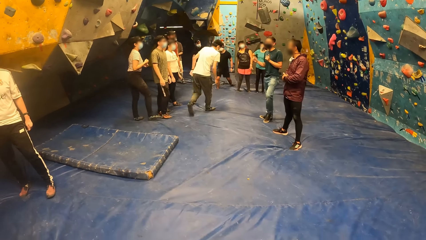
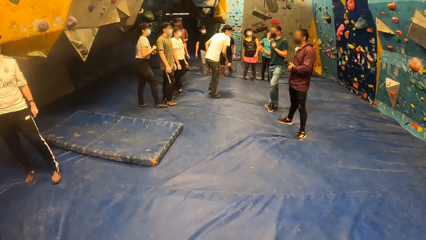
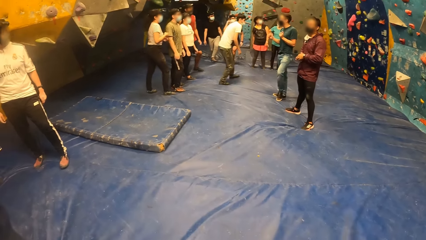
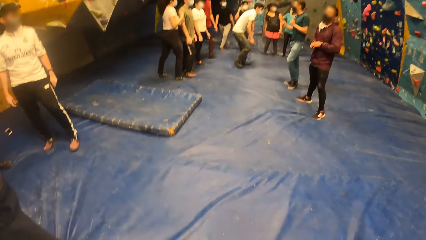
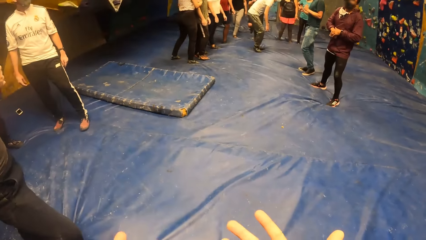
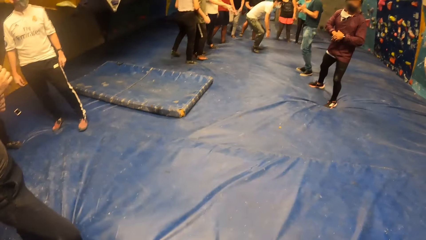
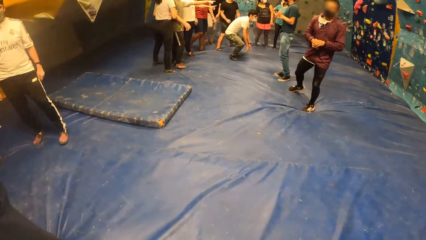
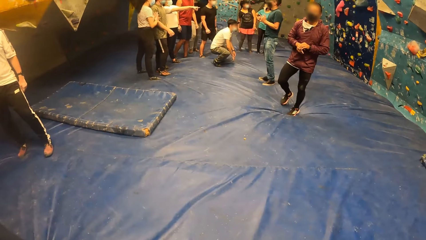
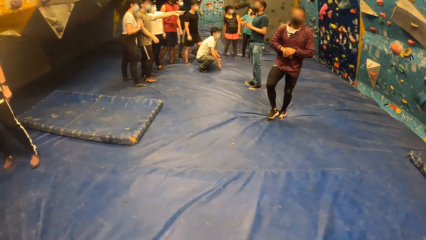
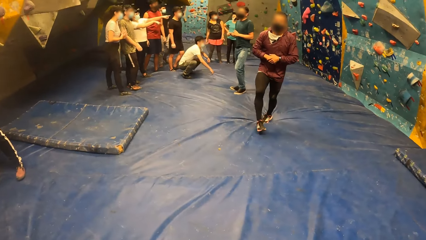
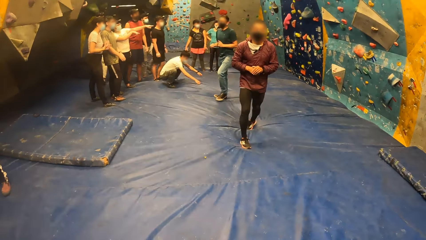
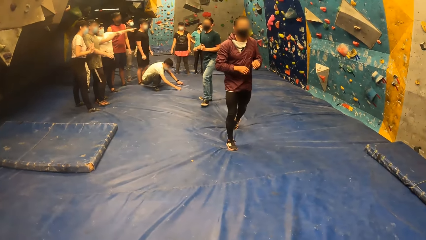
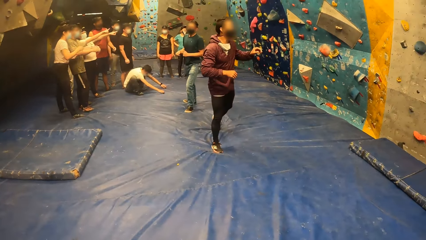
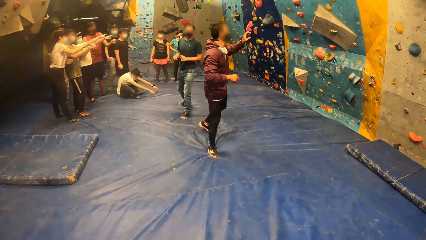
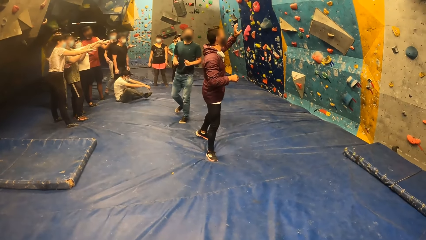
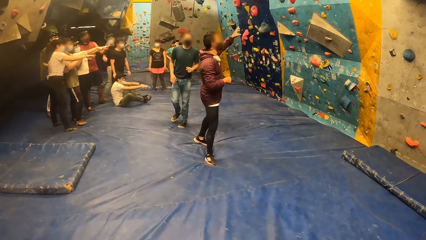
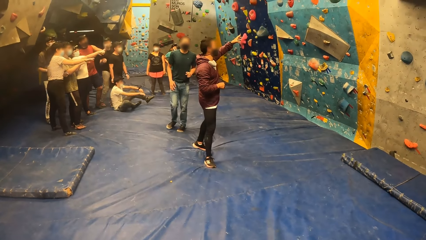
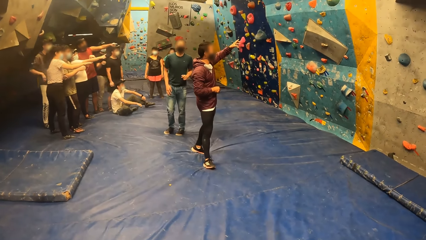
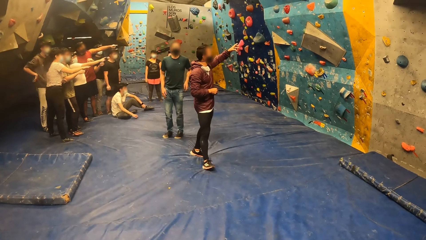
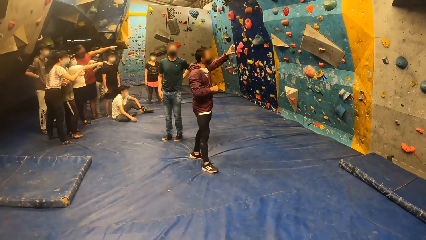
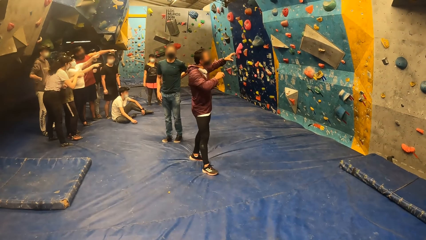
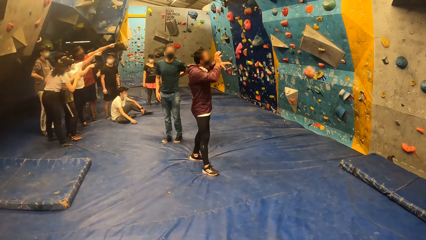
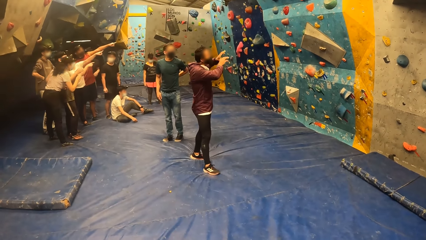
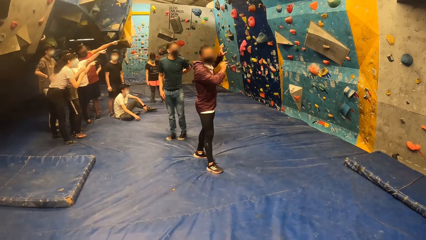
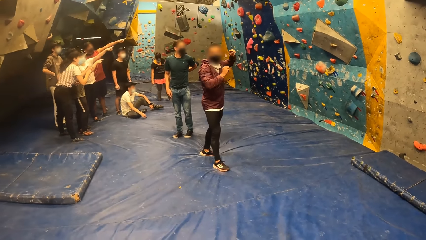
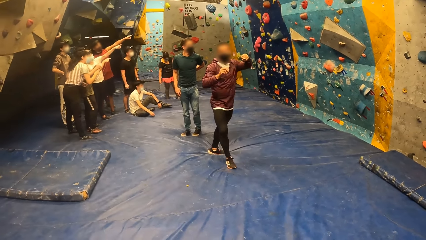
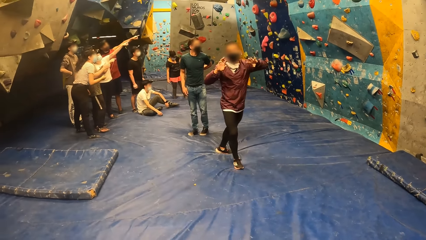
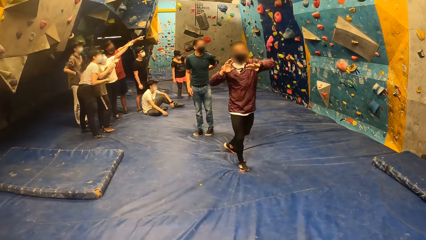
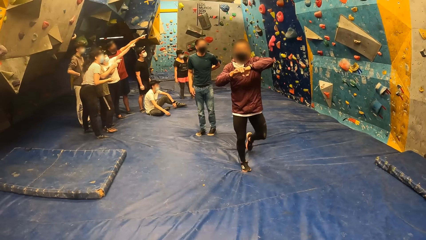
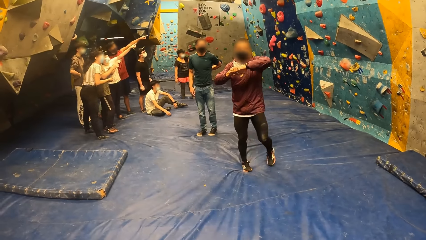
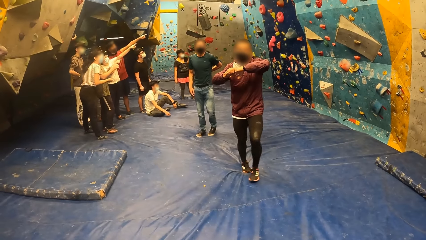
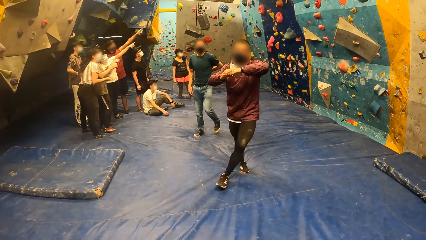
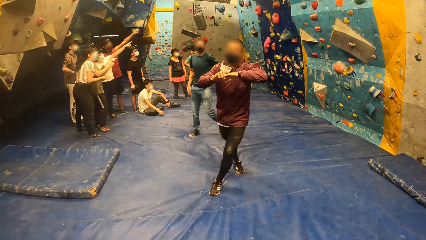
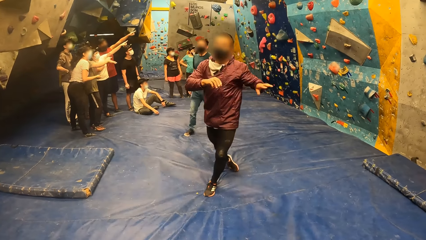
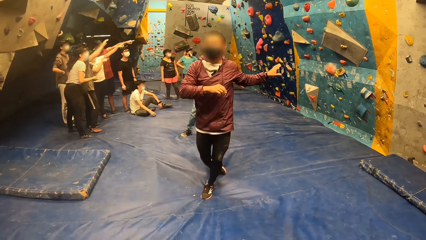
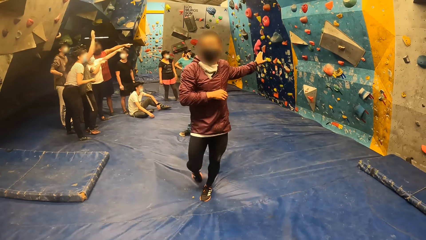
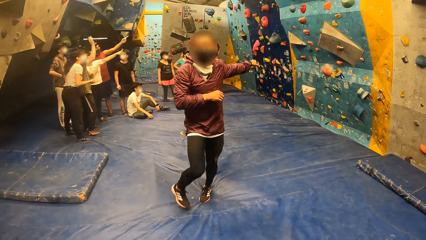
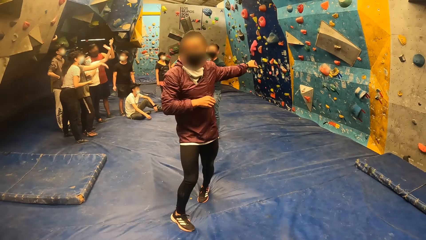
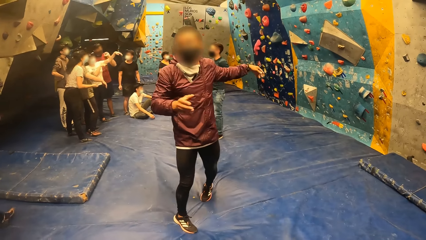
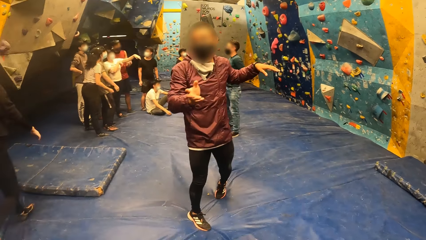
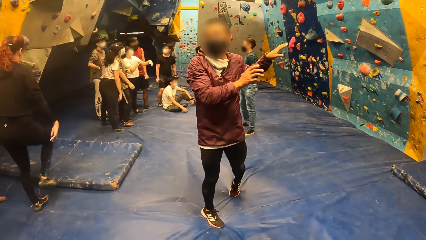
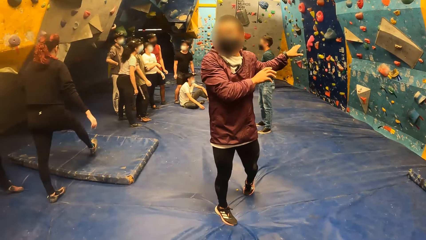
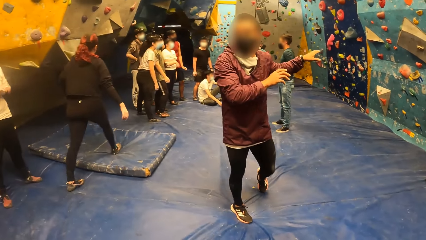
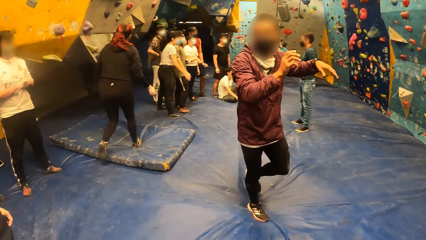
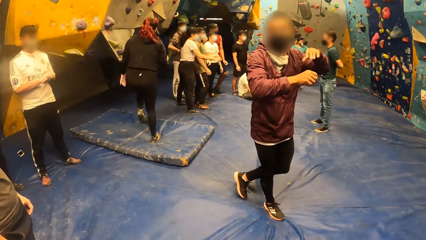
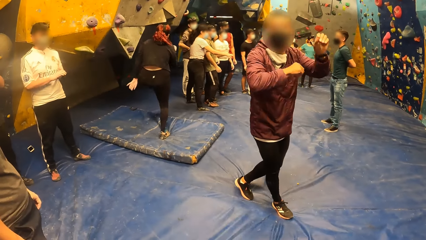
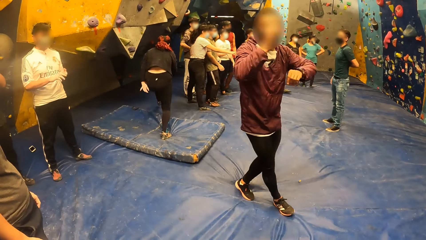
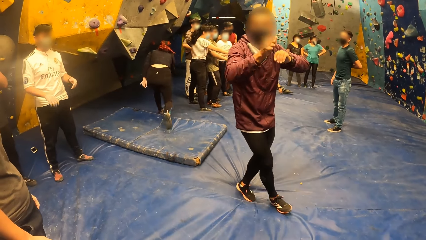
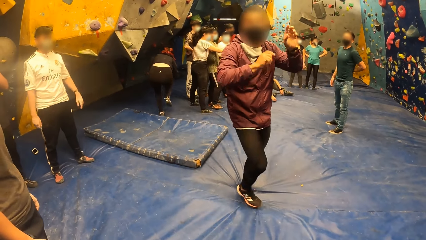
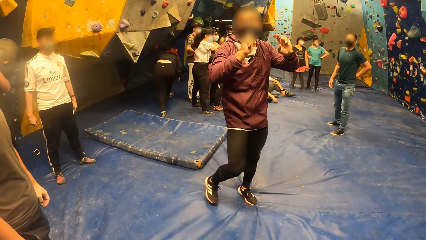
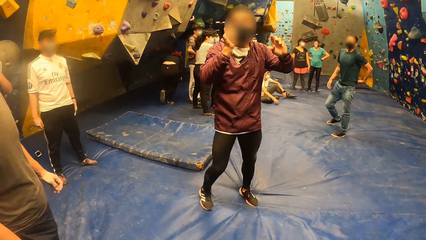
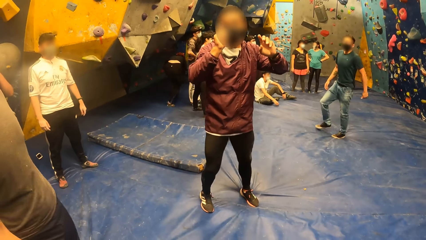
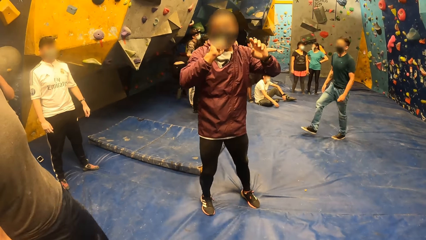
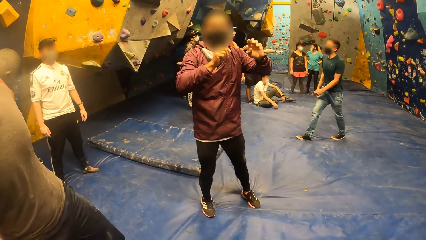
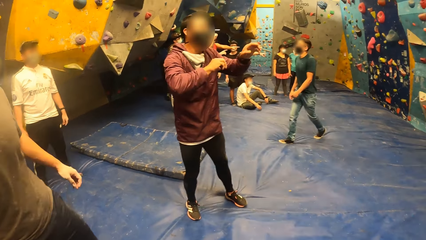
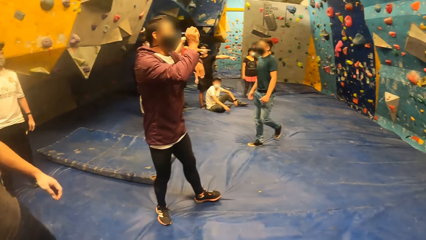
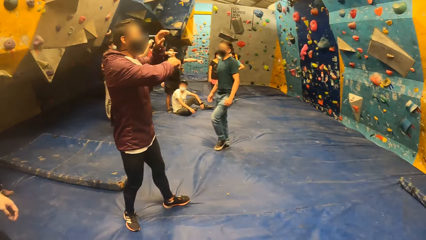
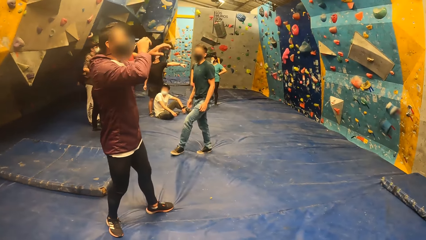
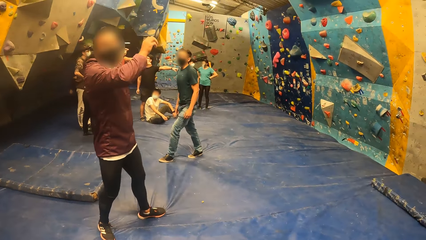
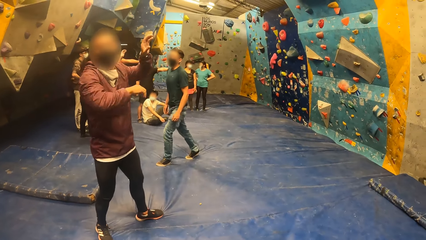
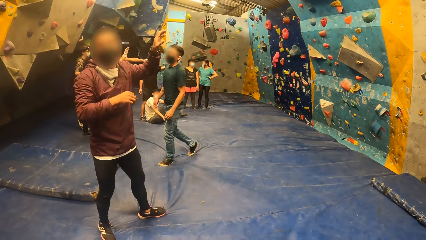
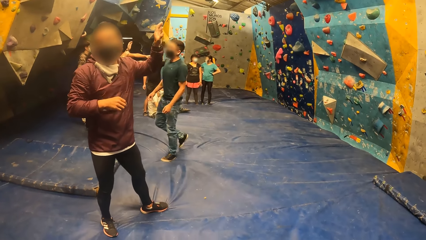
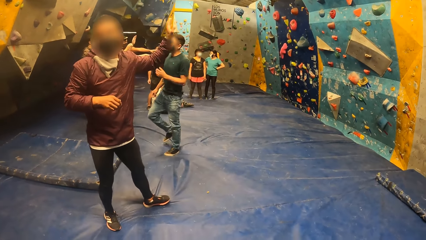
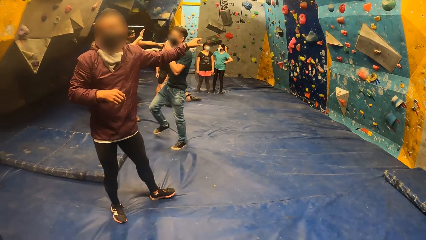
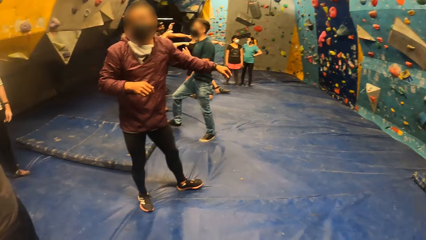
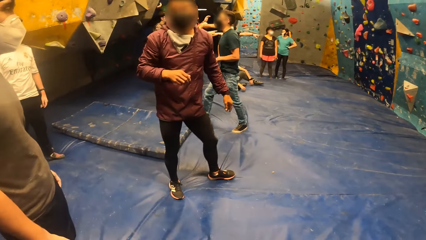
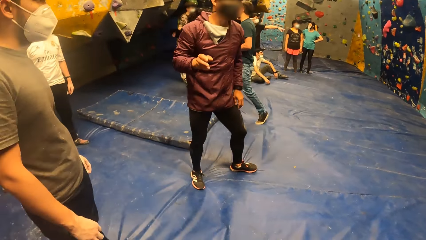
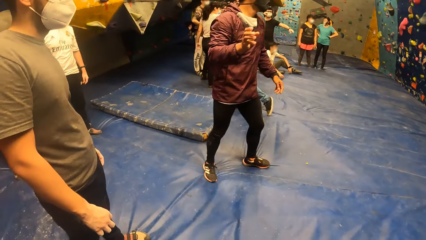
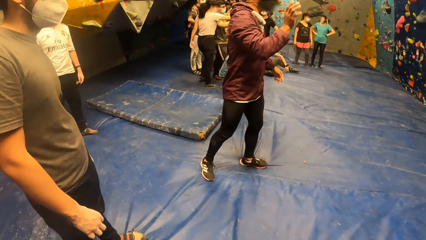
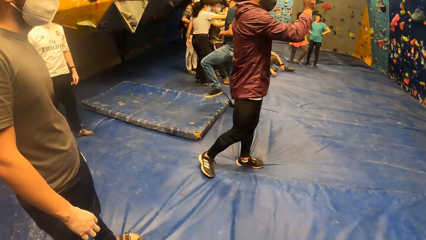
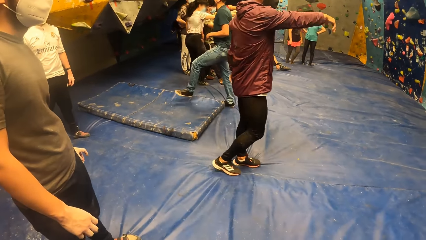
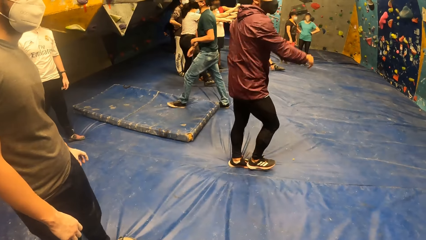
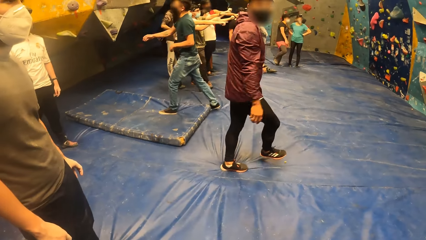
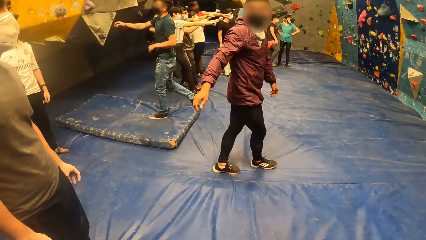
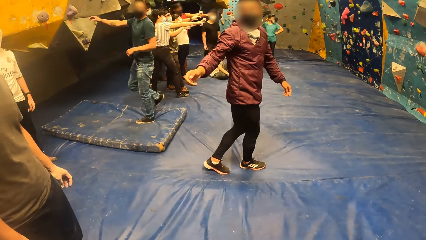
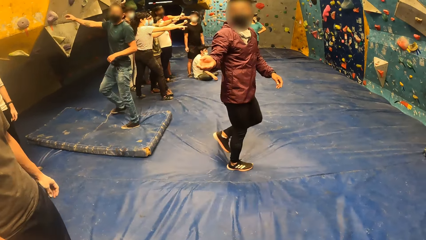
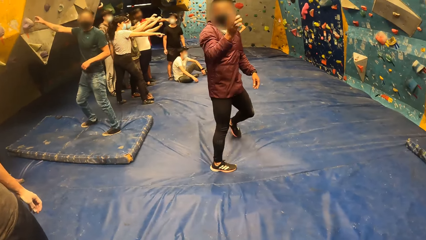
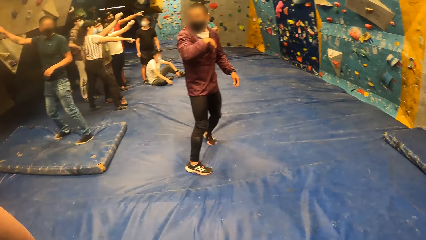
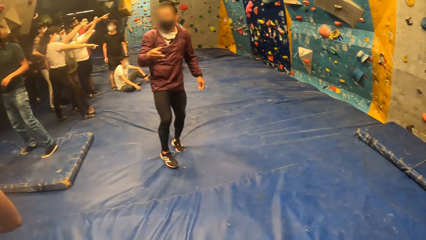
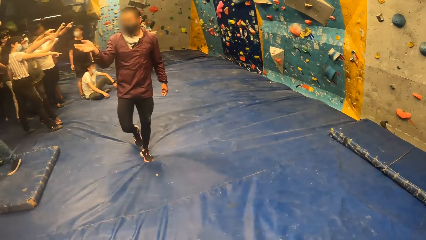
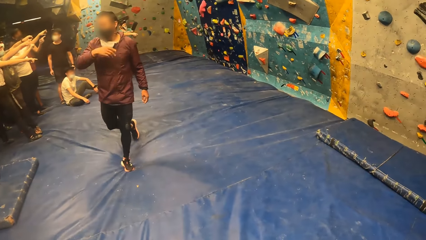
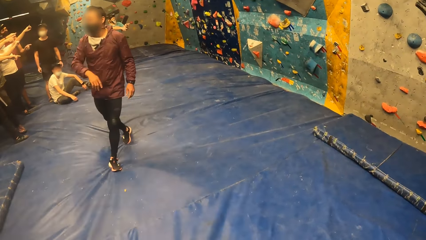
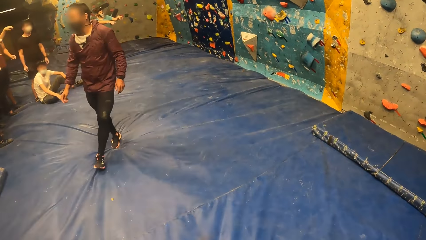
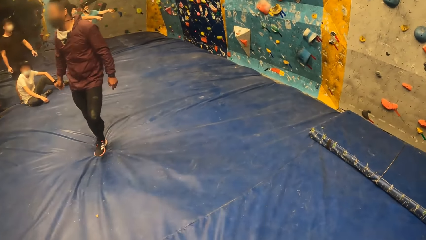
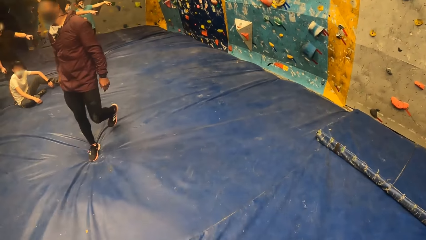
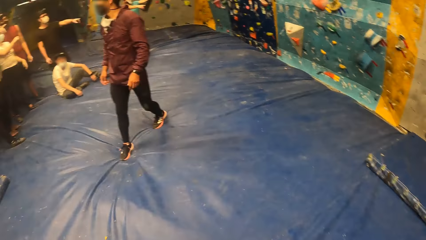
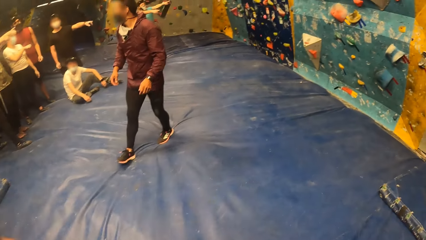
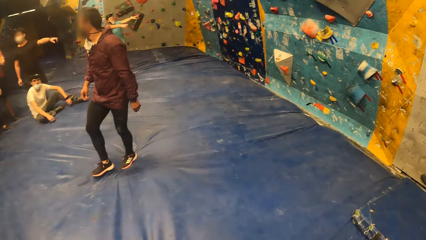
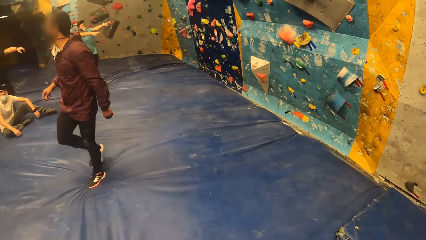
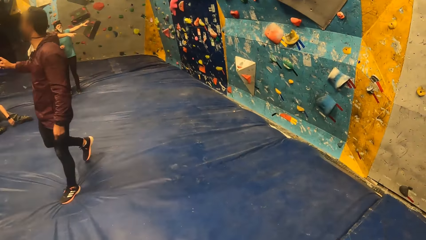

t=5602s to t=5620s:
The man converses with the camera wearer and a group of people. The camera wearer walks towards the bouldering wall.
